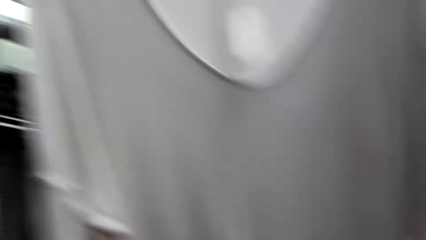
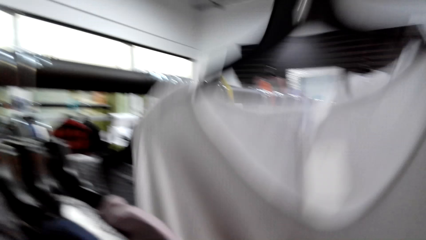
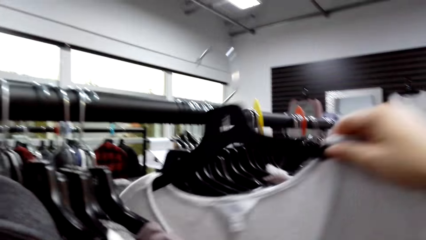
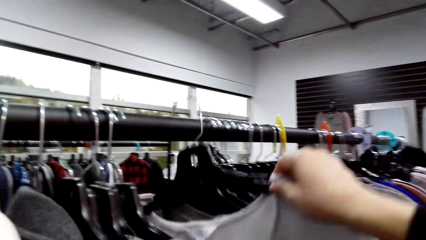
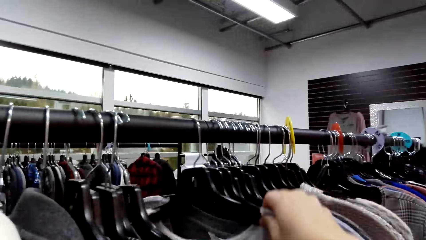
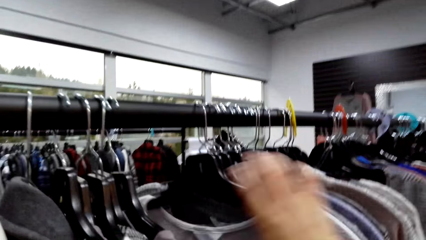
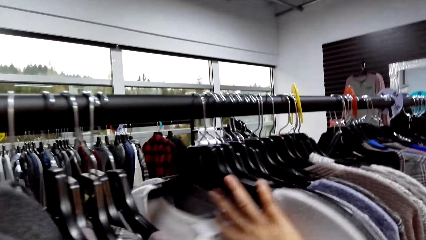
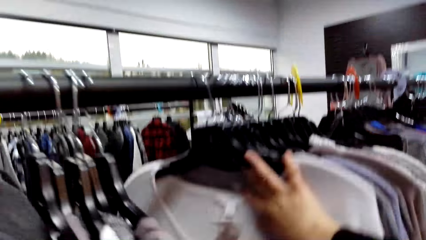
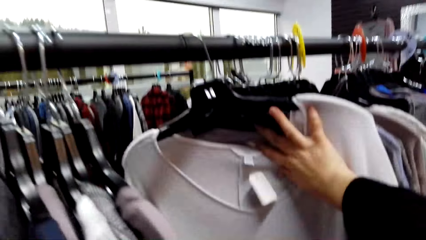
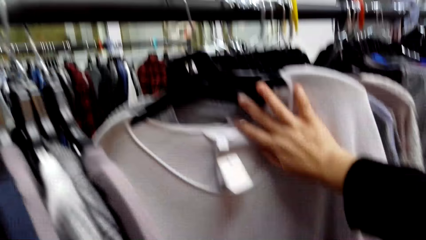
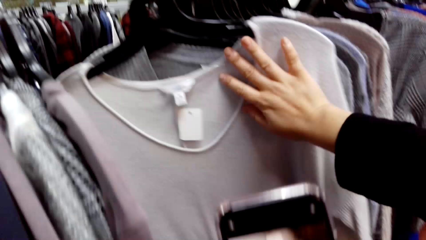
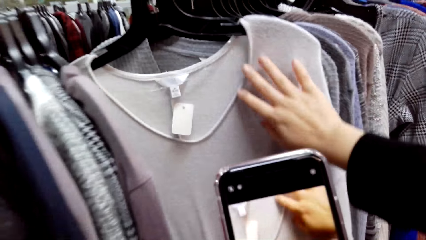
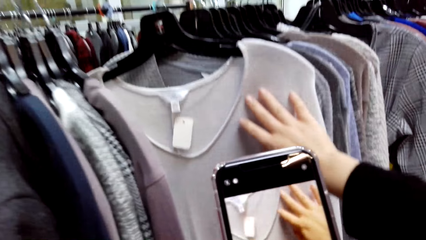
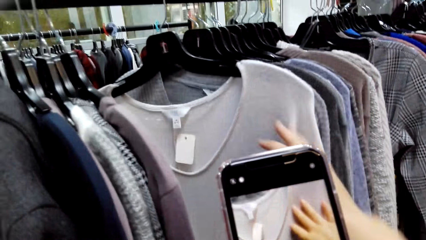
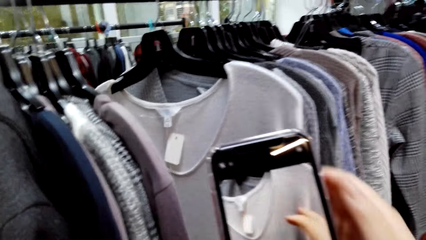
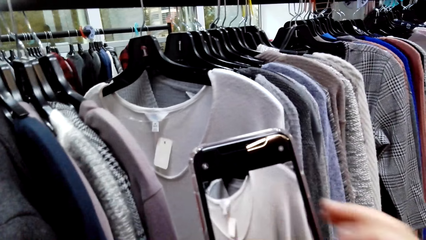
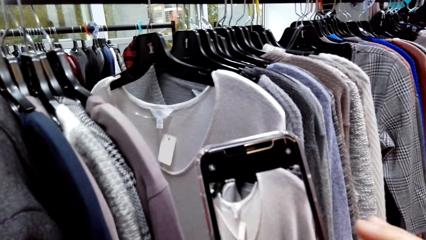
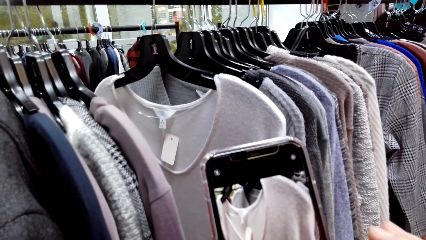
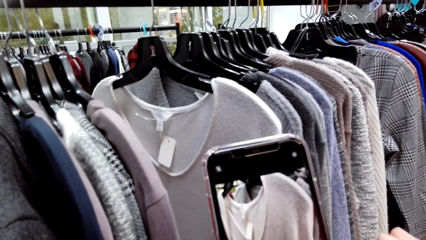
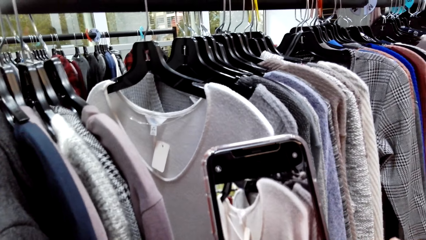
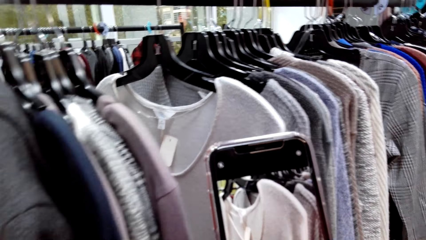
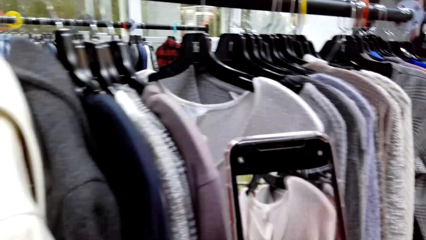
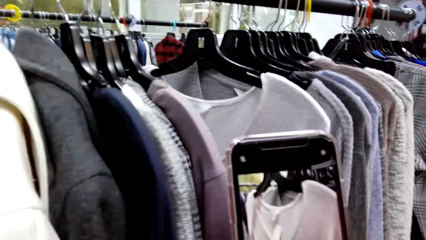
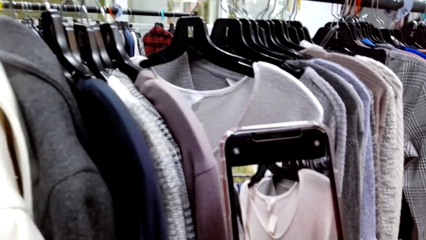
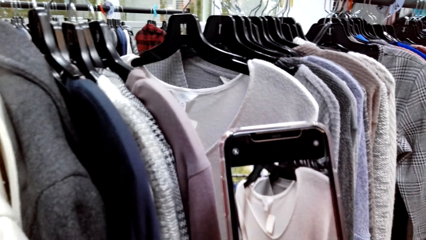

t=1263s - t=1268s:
The camera wearer removes a dress from the hanger. They return the dress to the hanger. They take a picture of the clothes.

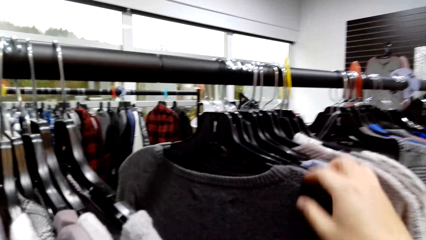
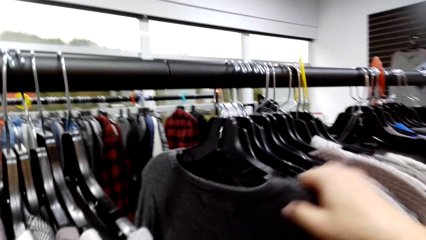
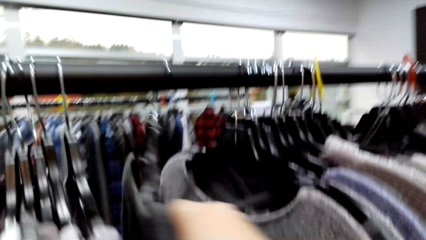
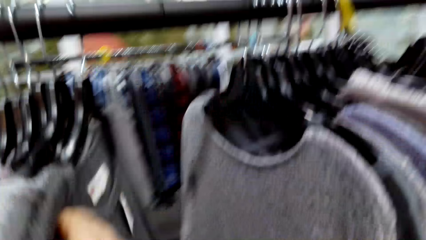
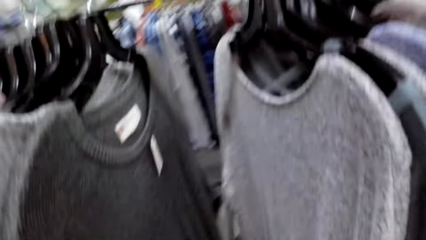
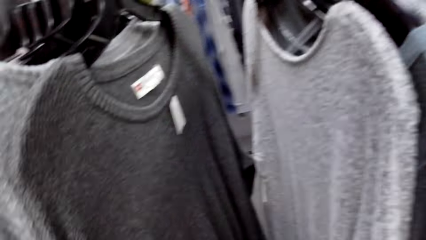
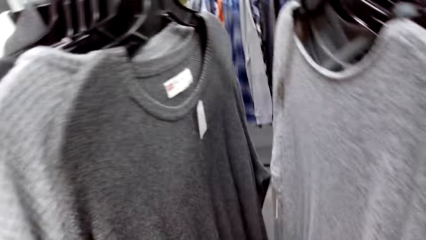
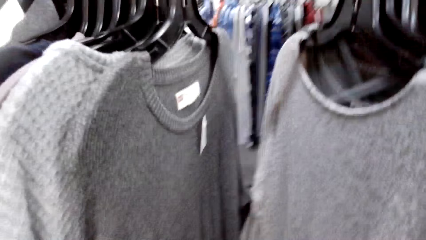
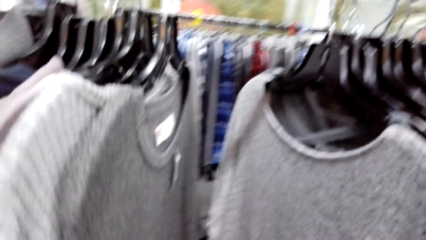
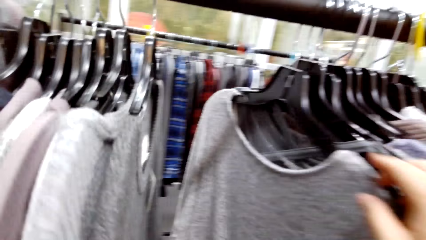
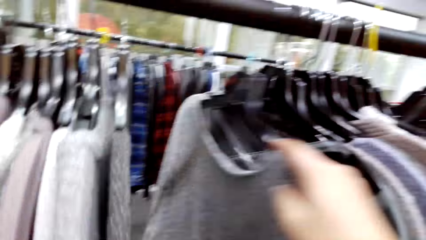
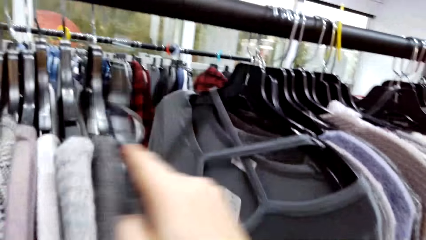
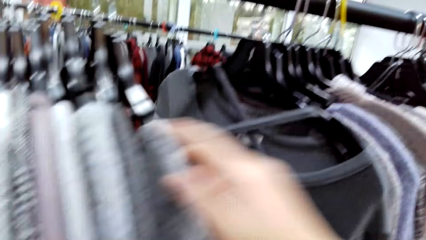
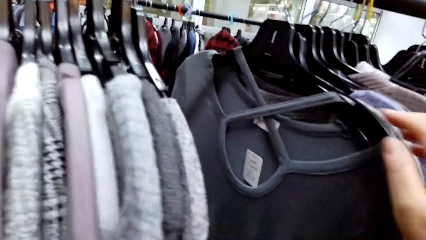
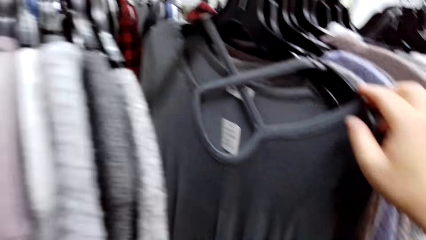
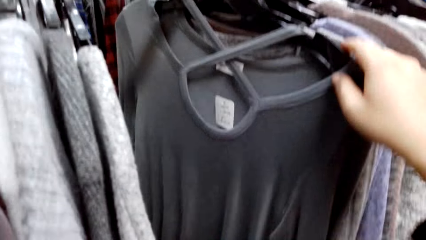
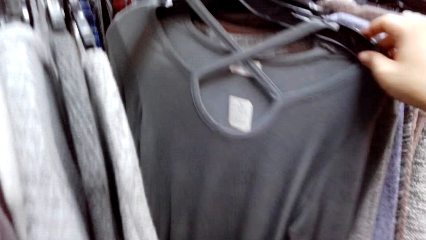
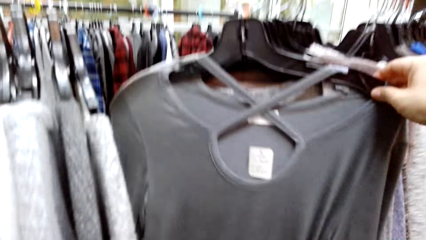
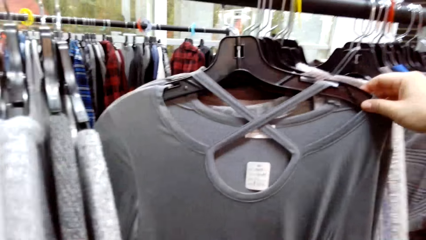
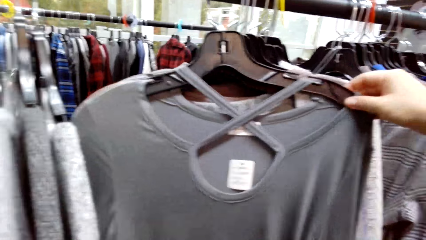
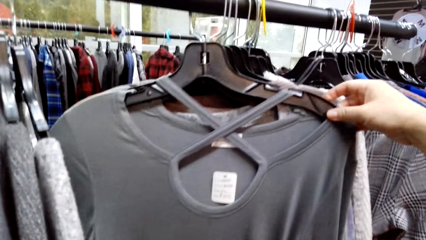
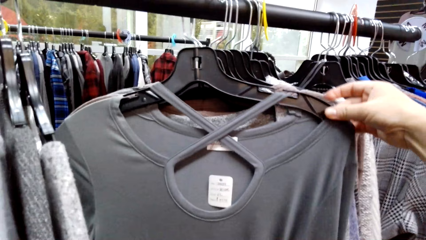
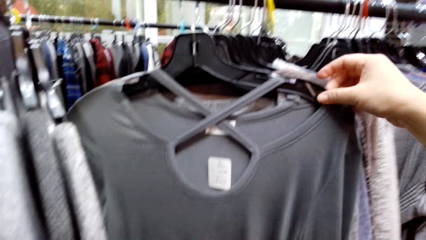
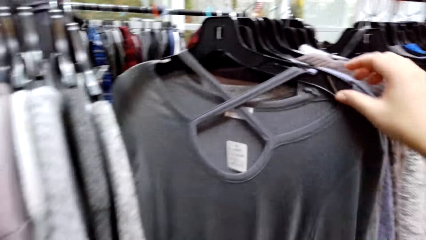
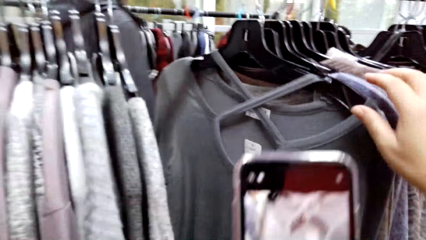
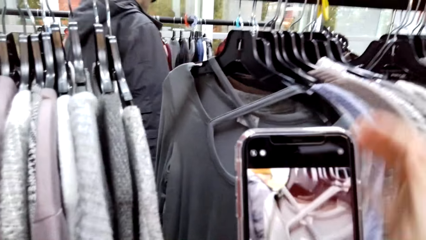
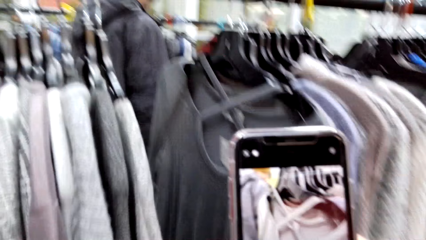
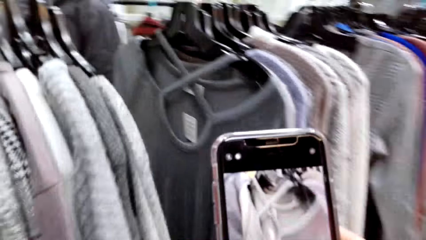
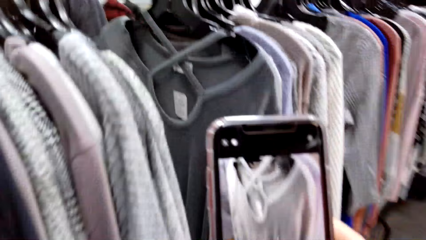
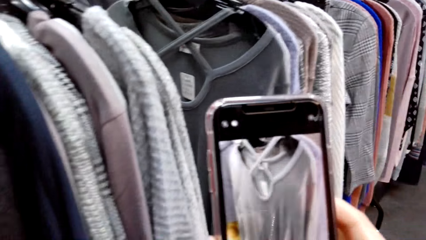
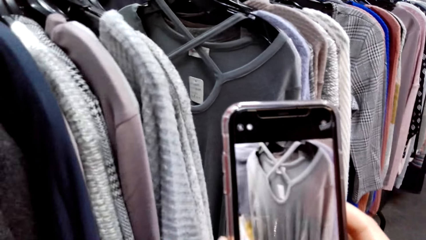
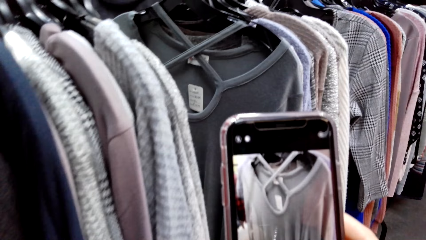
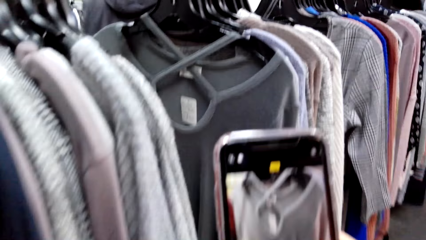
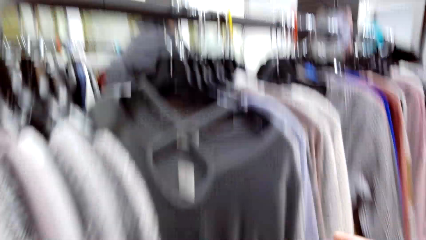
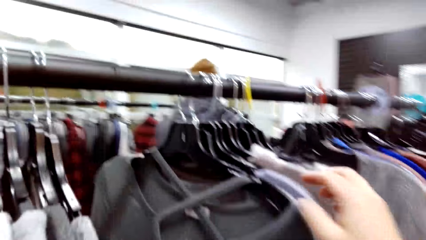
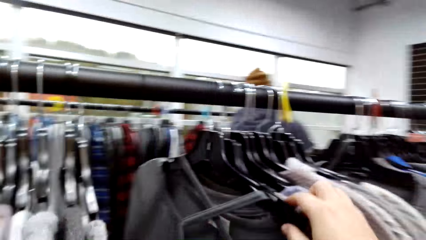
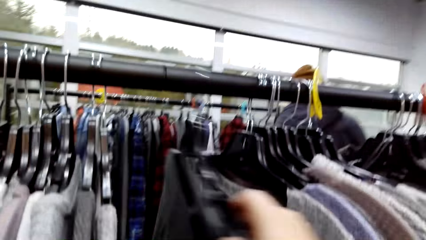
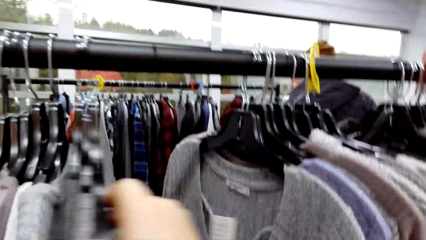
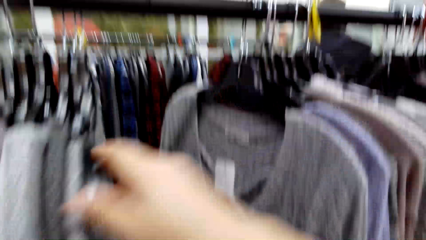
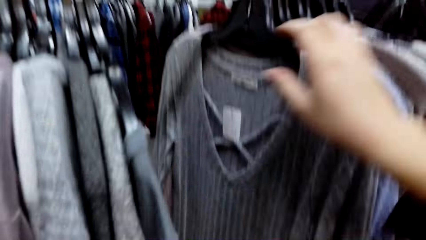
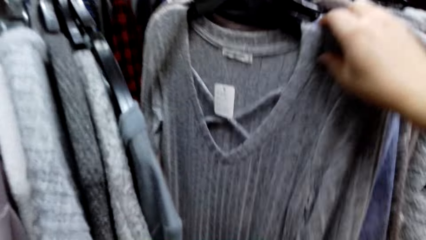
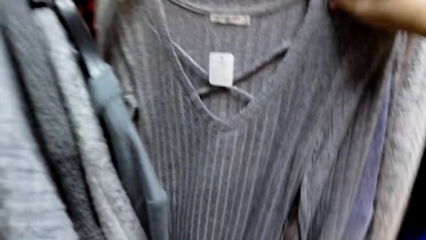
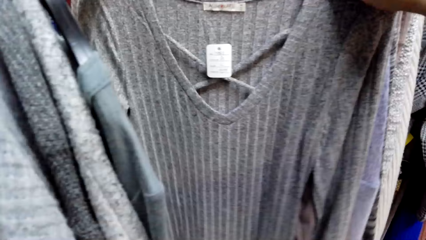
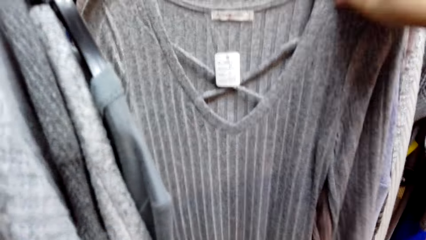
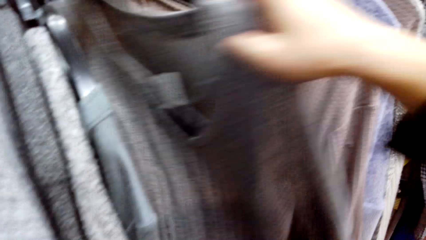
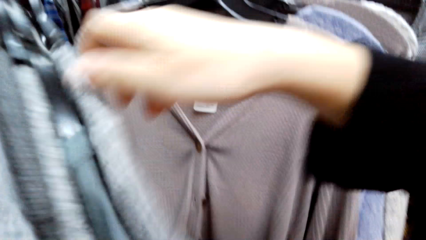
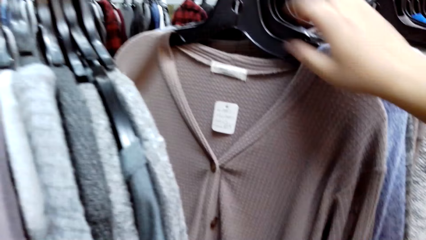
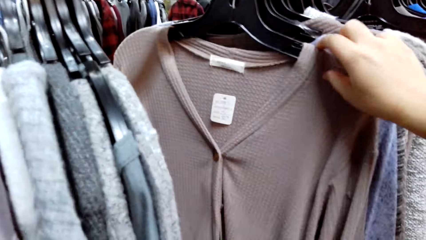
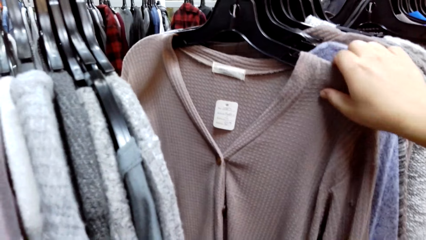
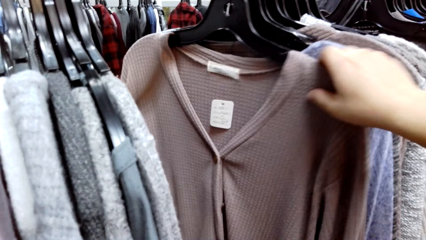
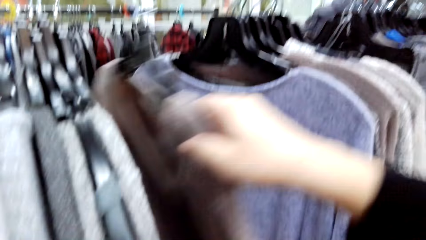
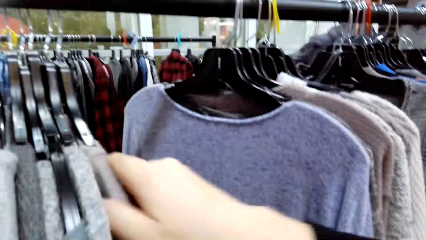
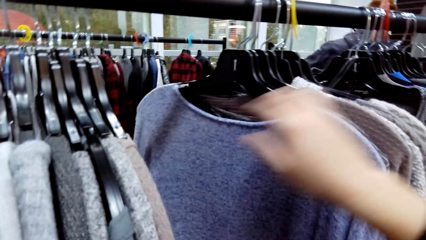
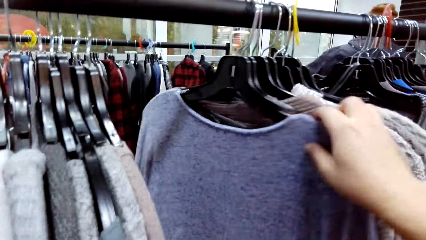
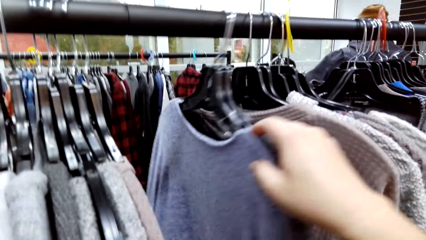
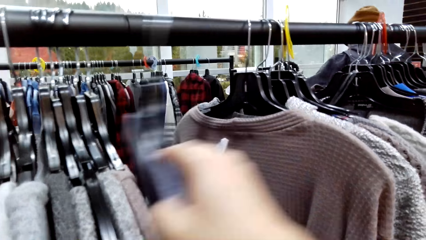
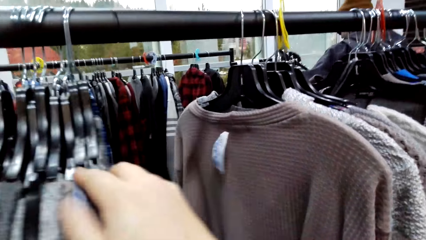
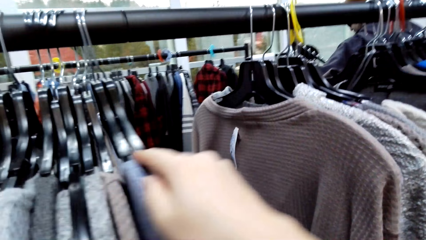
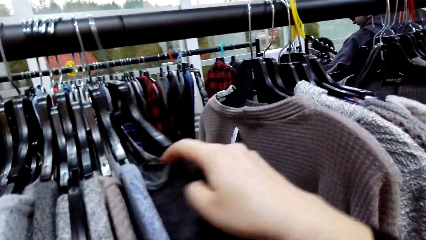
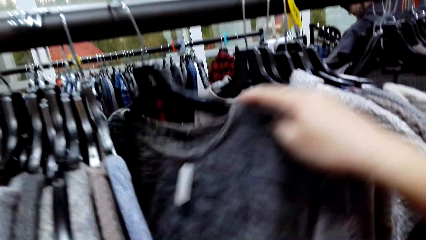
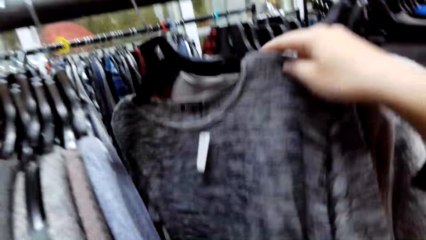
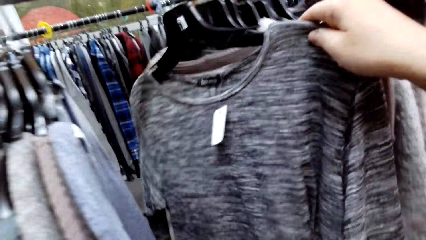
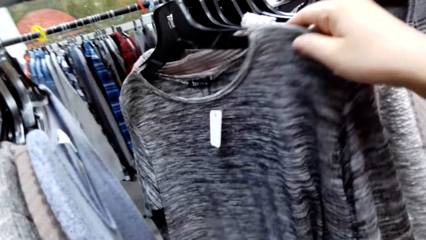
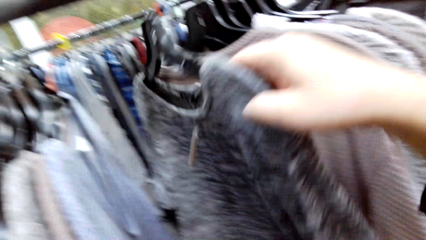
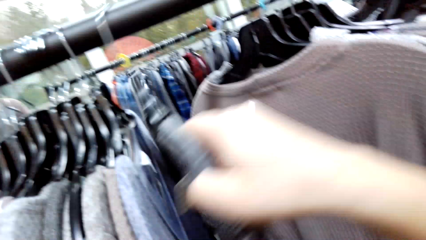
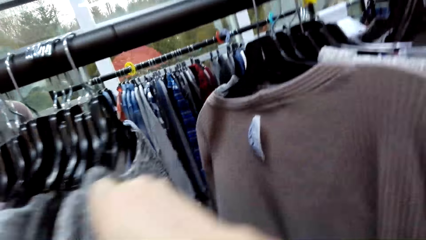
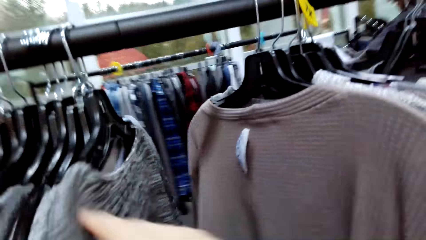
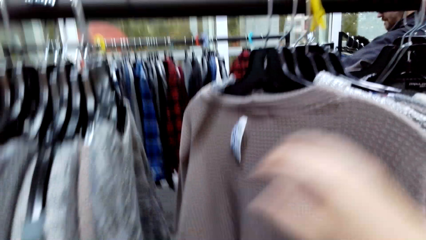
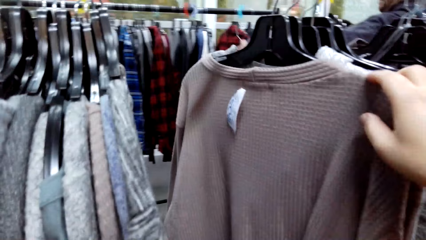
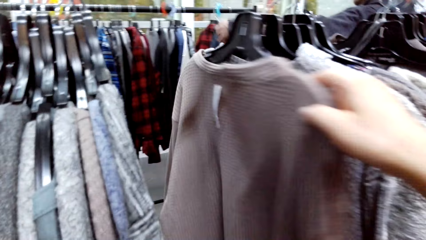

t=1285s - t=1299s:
The camera wearer looks at the dresses. They touch the clothes. They take a picture of the dress. They look at the dresses.
